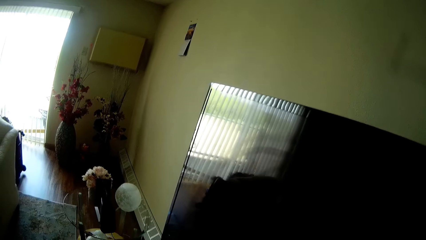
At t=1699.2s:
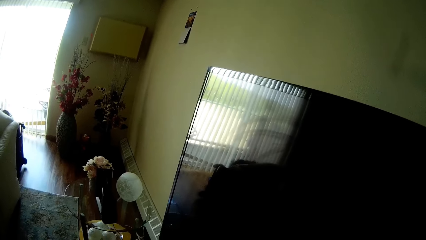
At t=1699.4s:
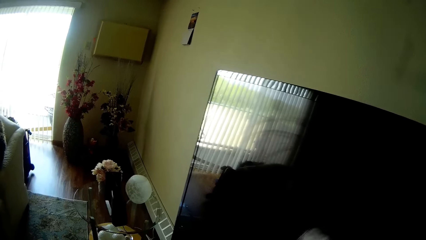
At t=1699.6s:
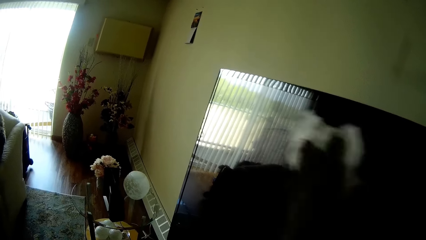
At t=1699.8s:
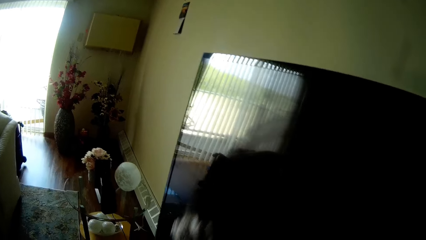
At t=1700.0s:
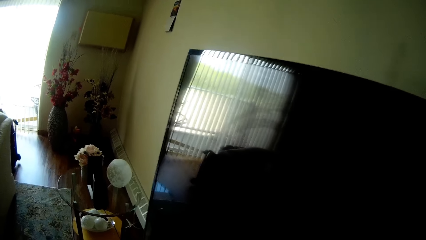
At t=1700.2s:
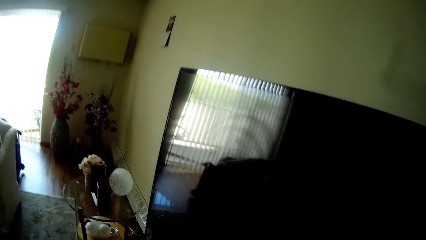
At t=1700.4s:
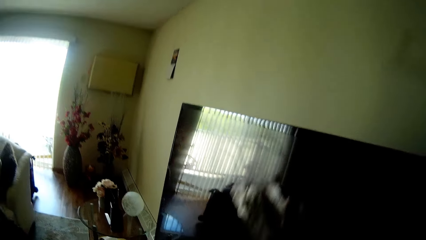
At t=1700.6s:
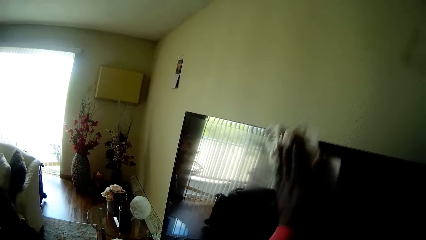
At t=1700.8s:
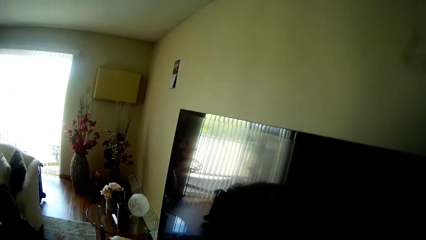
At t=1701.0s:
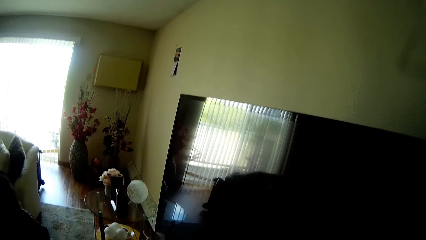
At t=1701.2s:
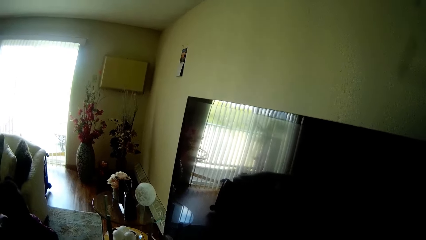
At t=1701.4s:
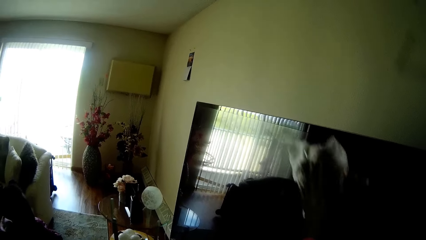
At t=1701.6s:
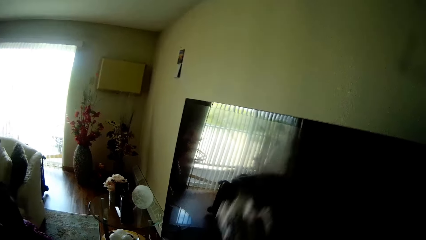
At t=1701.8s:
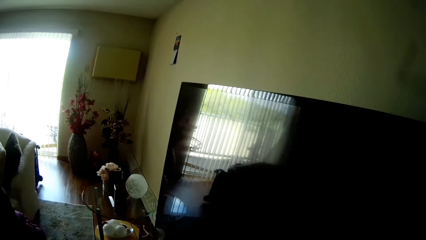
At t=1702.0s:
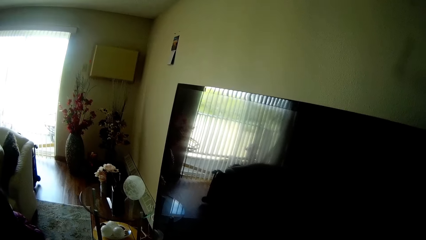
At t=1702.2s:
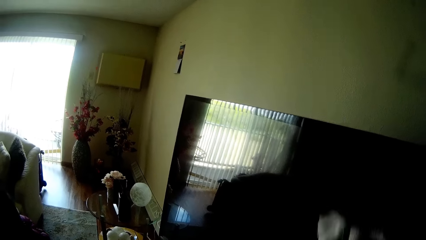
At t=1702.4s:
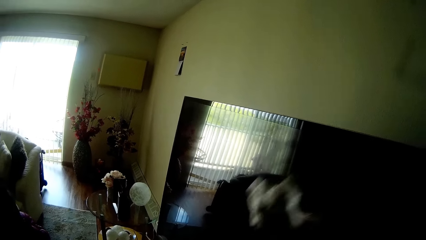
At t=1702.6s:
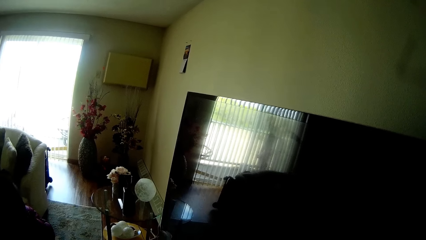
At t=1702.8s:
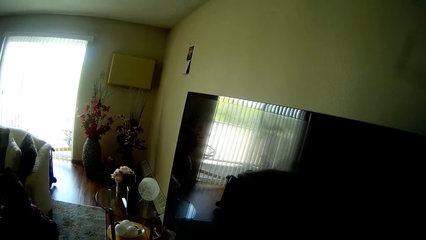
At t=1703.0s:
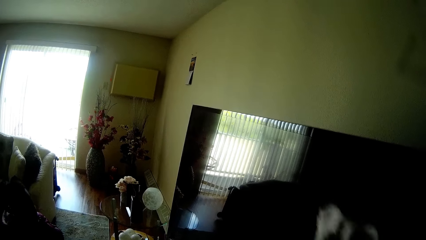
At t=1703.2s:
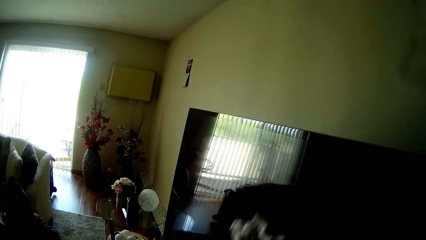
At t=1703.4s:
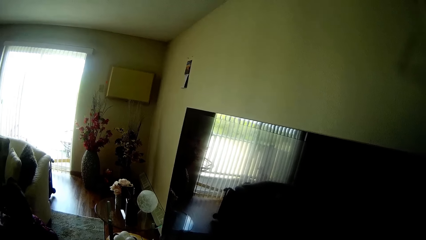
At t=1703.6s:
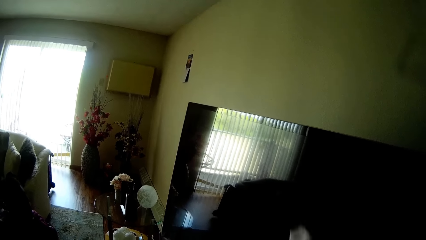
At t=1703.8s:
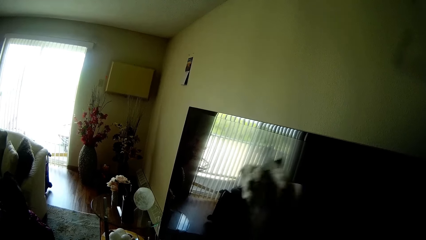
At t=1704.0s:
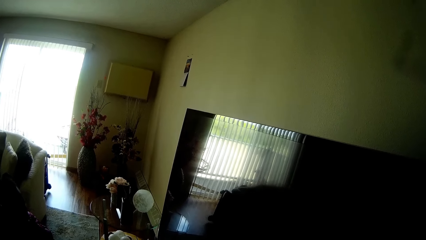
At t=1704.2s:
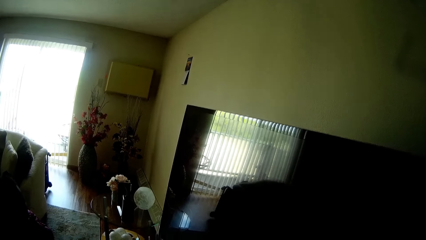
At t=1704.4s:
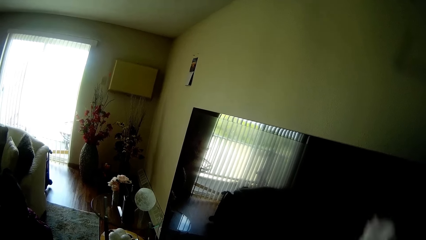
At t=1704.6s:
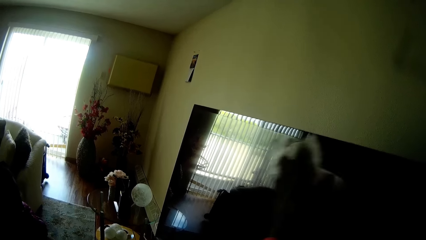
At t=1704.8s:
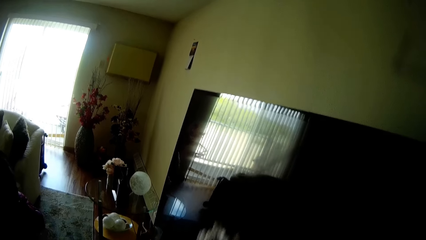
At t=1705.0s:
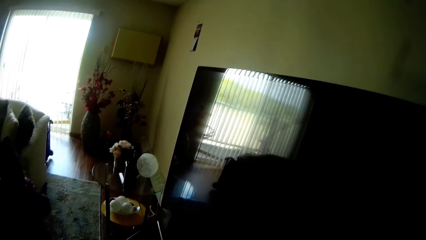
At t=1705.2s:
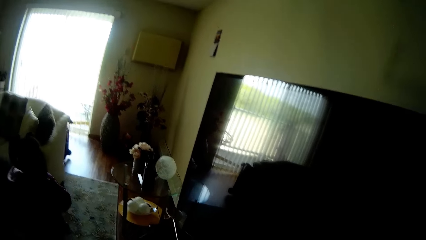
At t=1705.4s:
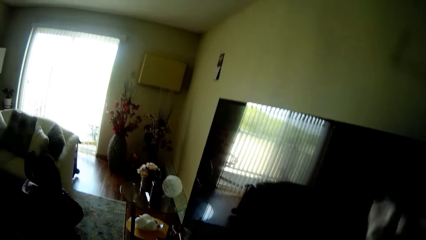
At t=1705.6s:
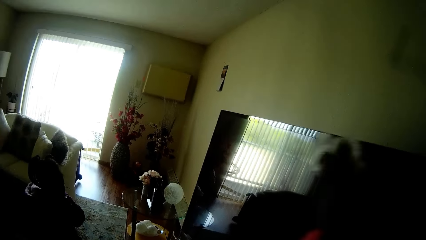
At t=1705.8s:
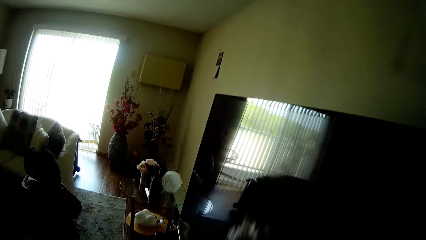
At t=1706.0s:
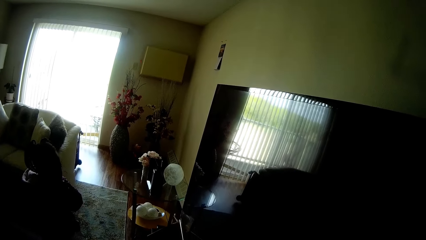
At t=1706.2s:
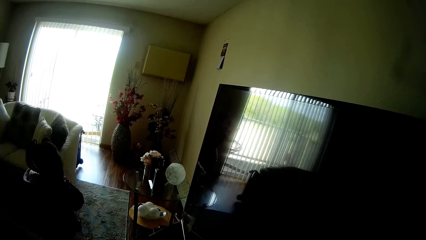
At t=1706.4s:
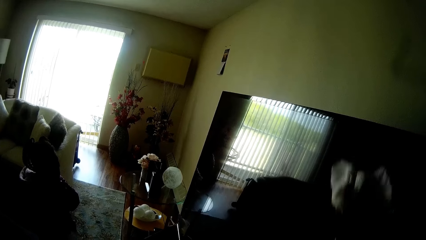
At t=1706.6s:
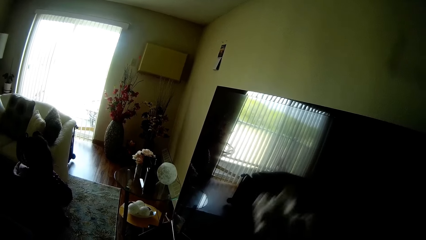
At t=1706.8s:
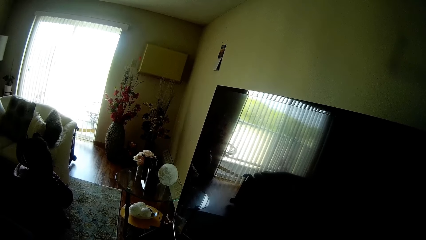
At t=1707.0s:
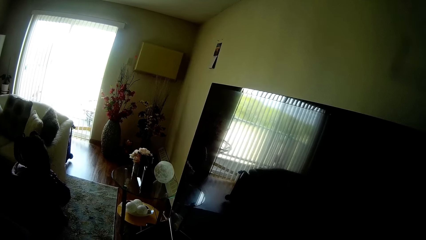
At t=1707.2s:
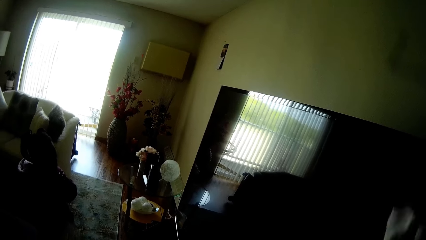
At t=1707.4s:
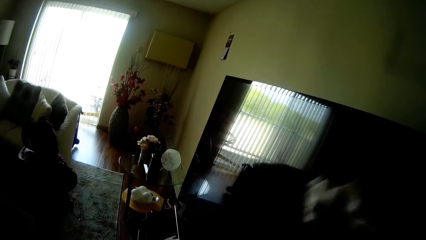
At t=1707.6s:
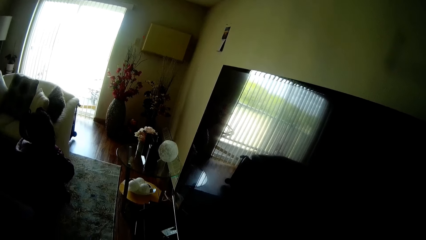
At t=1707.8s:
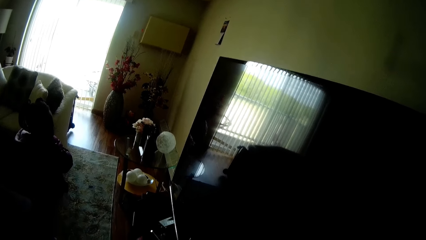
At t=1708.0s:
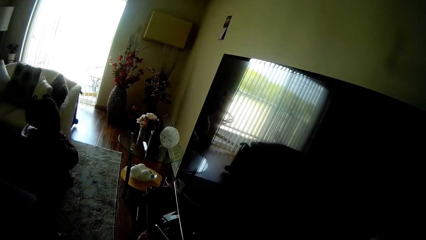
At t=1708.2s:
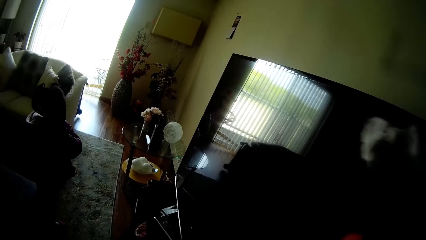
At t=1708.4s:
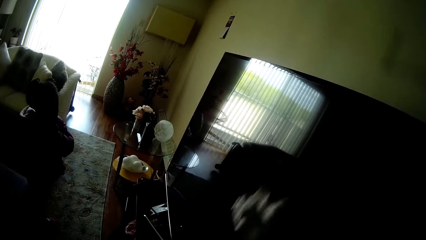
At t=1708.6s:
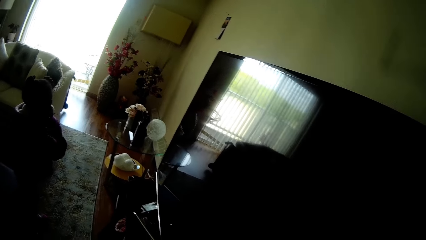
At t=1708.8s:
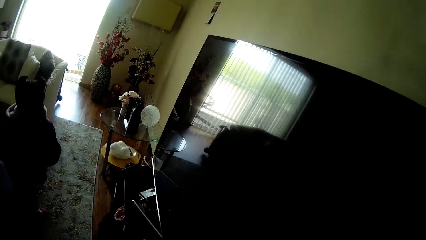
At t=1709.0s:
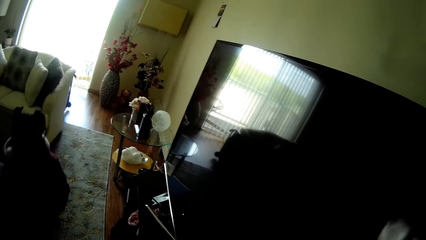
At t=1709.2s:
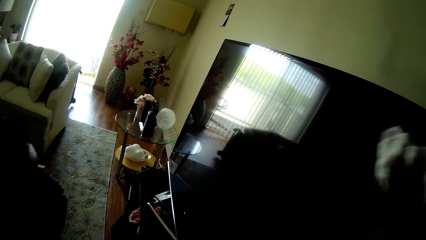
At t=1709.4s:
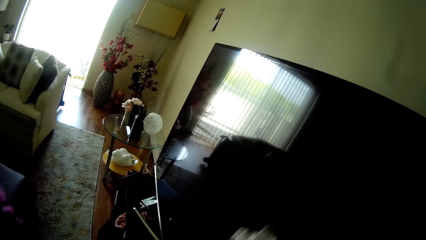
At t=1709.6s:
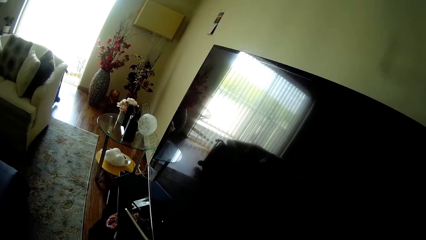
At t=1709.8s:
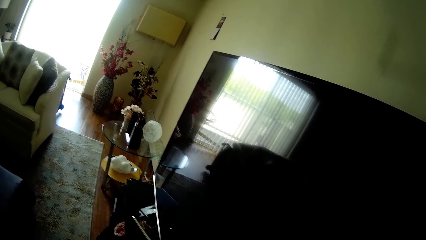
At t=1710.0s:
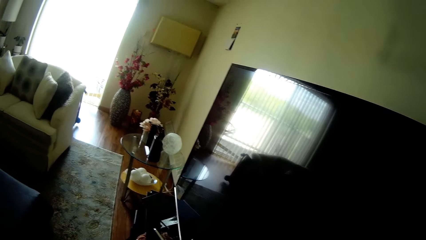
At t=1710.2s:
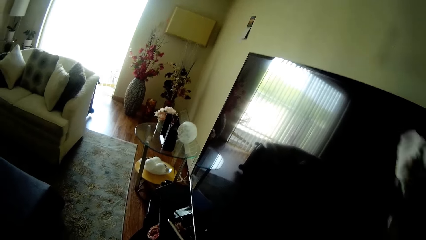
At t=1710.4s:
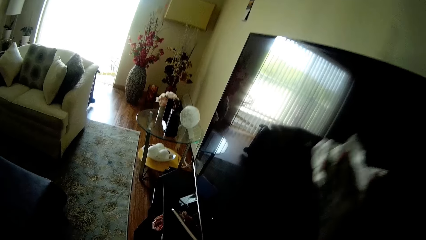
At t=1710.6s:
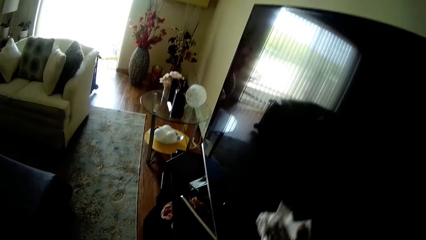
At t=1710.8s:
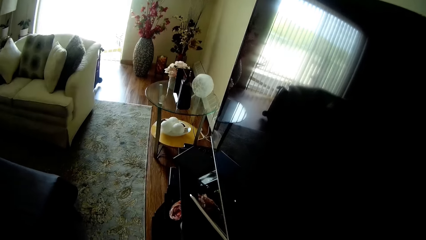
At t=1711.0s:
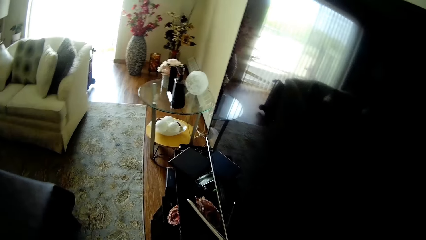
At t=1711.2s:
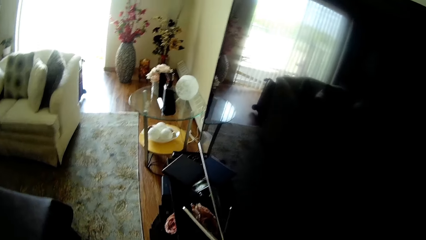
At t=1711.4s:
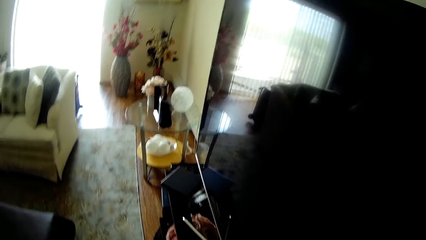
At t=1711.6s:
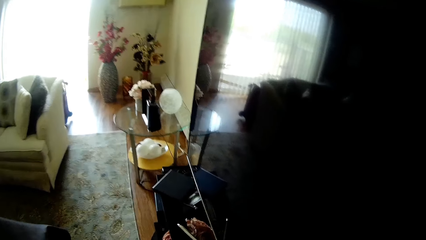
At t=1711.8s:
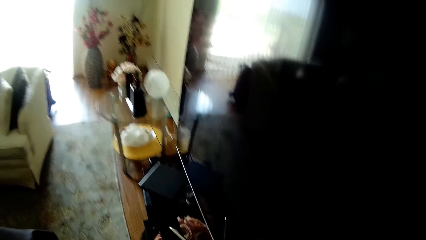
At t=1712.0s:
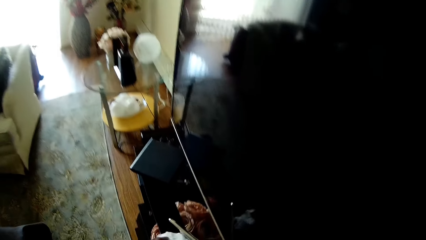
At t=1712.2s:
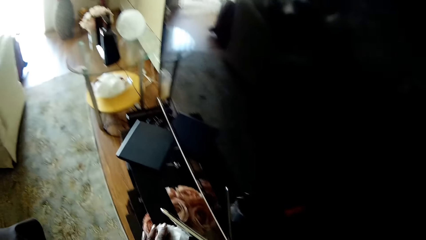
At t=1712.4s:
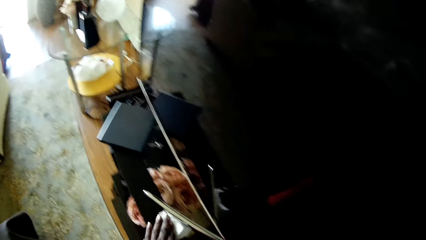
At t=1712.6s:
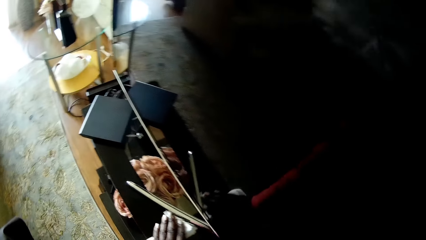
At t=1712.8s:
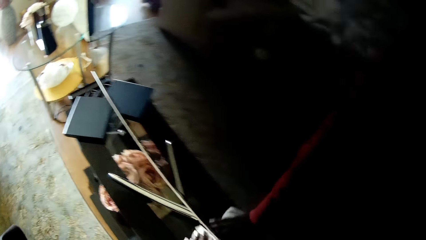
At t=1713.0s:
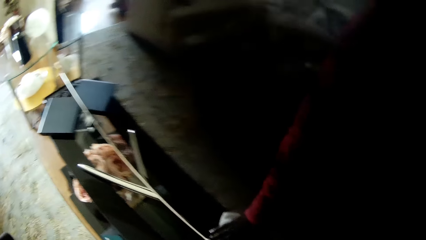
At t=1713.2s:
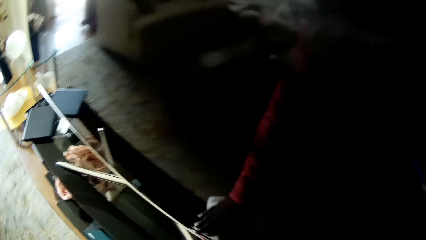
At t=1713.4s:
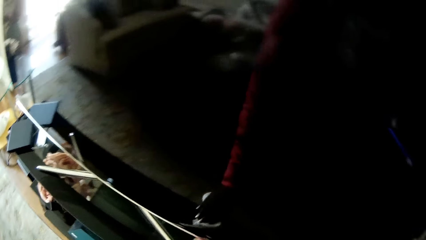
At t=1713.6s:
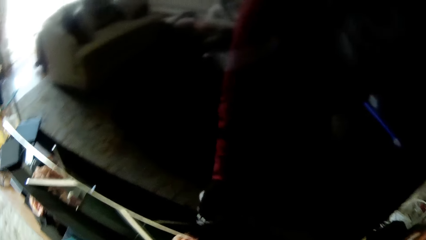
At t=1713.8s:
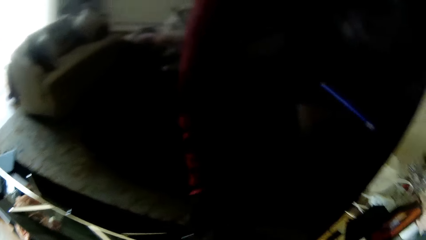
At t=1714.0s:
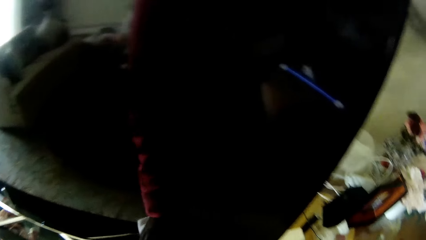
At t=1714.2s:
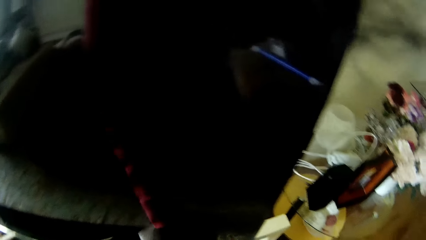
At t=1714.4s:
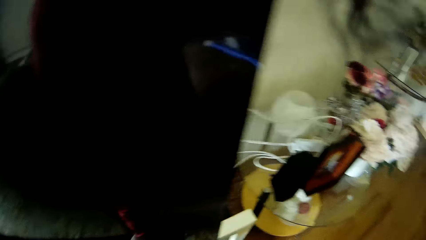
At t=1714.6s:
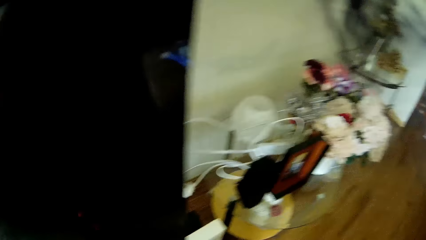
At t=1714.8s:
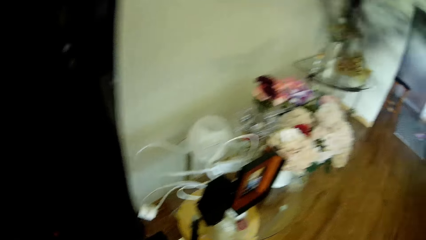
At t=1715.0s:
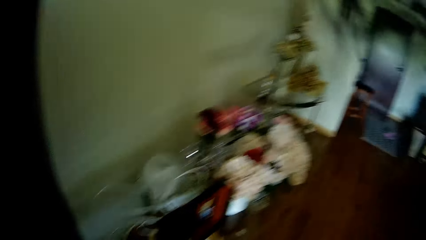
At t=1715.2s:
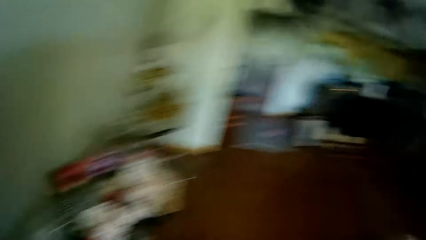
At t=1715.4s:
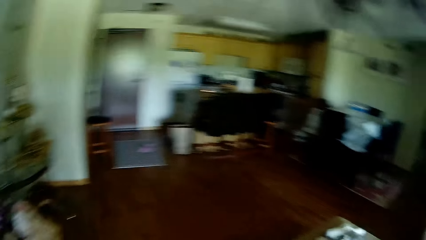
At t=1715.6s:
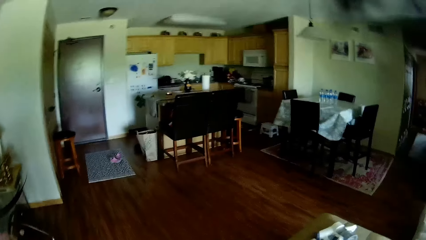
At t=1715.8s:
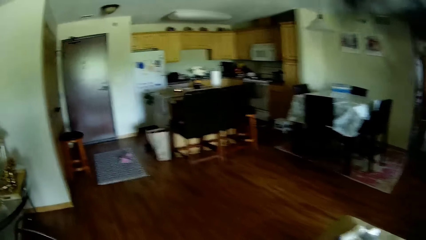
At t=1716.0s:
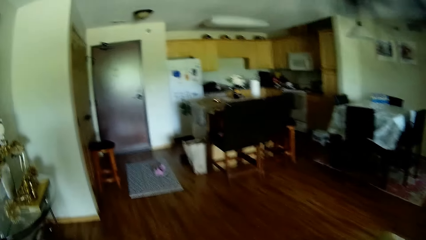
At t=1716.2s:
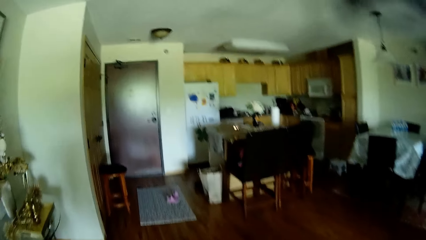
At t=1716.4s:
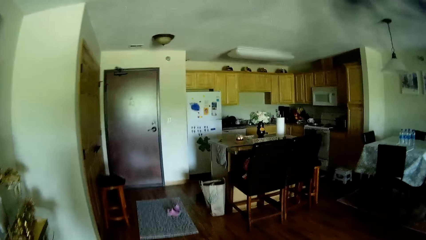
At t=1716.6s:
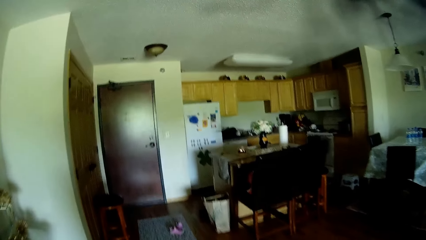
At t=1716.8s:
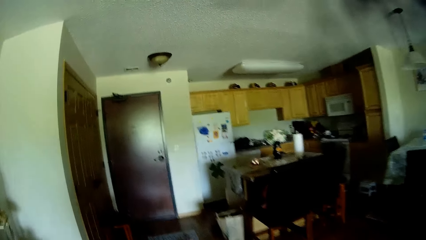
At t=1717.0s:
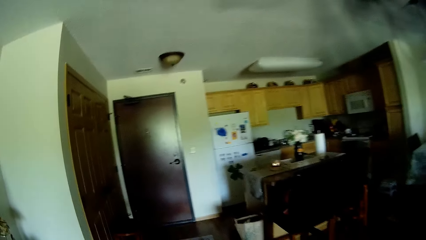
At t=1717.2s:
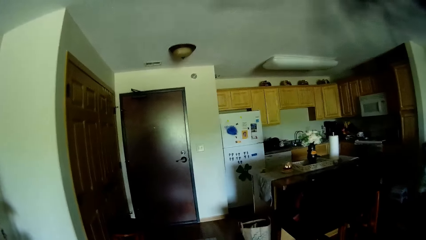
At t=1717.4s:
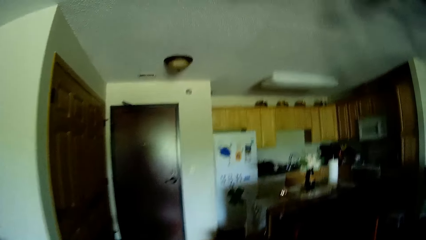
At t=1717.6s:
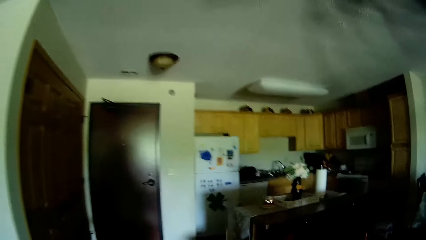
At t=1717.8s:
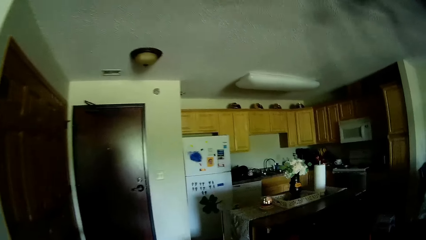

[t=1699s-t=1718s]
The camera wearer wipes on the TV with a rag.
